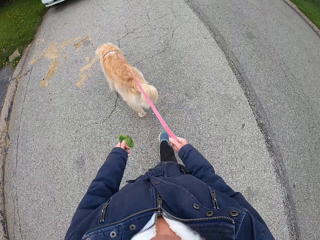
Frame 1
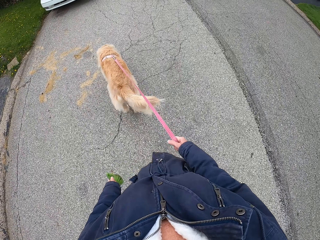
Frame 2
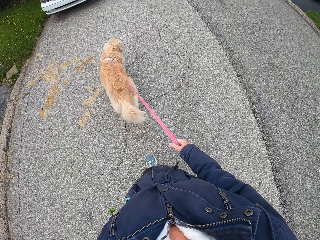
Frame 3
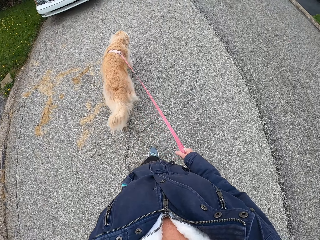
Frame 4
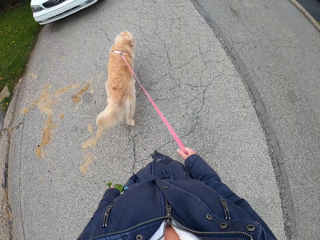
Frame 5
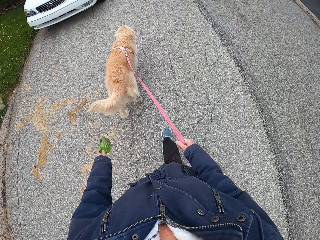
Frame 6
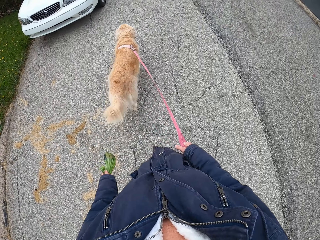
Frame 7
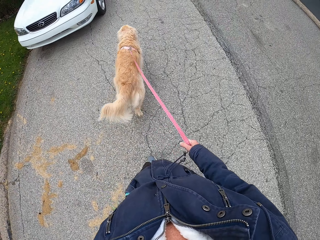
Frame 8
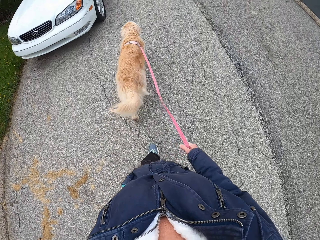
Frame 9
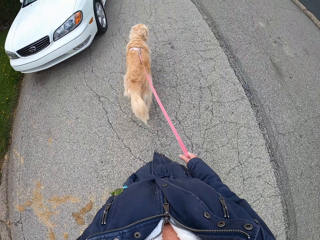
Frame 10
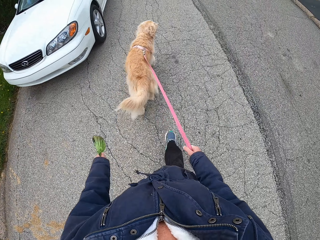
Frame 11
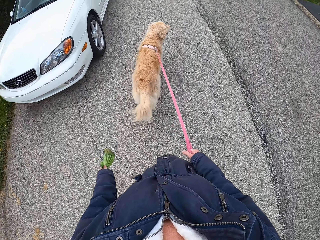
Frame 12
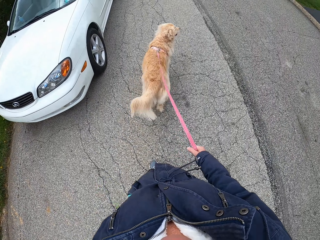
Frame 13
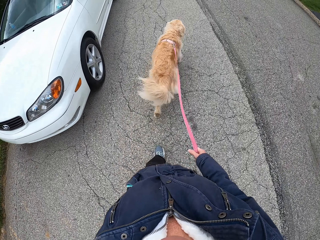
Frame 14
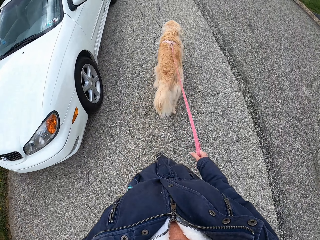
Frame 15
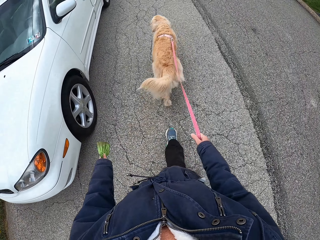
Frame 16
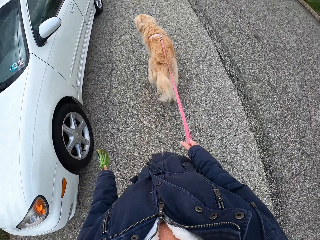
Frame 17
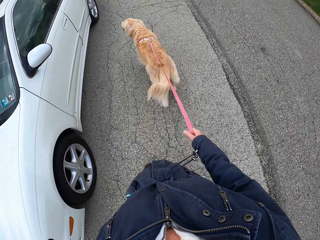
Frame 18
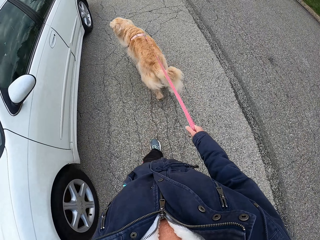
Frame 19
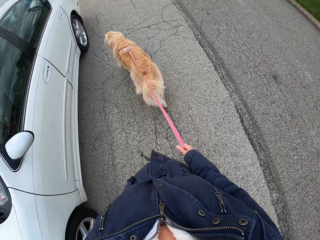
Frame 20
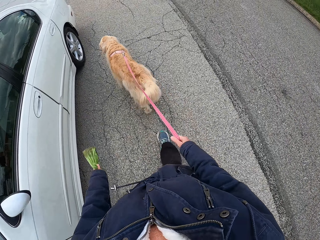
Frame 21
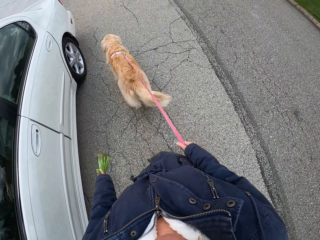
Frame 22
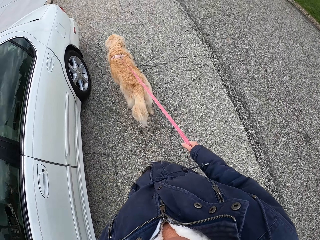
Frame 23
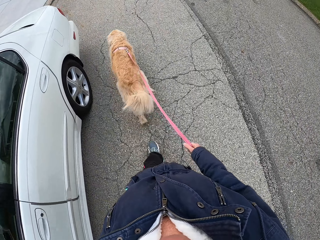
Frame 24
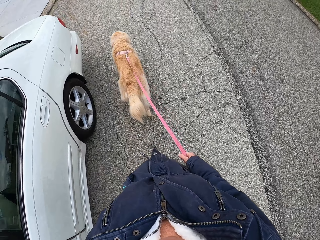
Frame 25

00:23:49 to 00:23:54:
The camera wearer shifts the polythene bag from the right to the left hand.

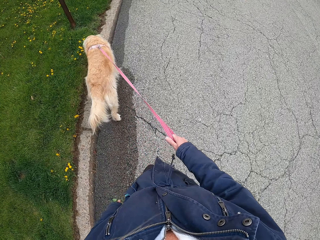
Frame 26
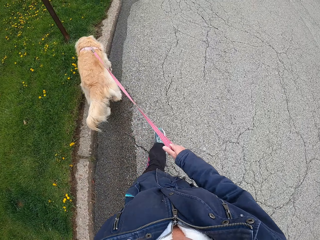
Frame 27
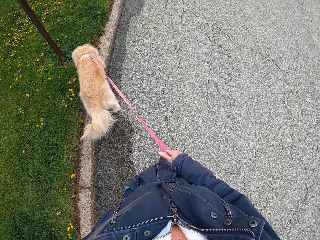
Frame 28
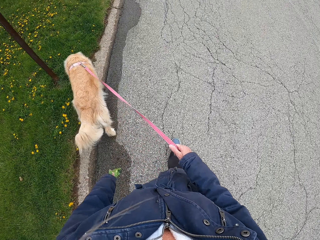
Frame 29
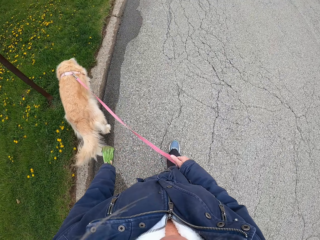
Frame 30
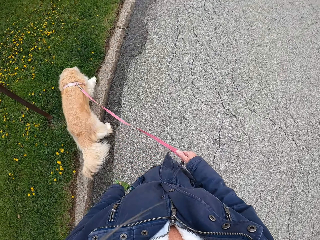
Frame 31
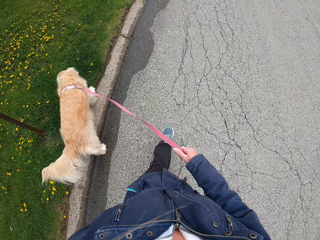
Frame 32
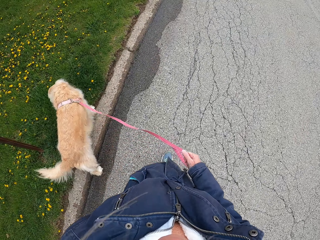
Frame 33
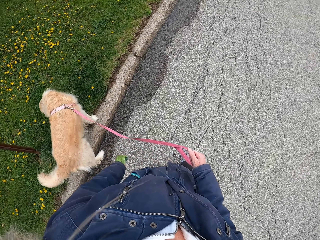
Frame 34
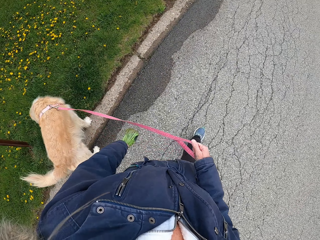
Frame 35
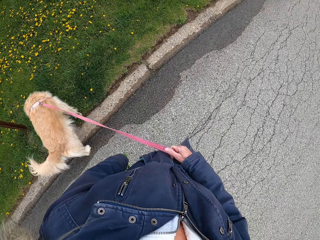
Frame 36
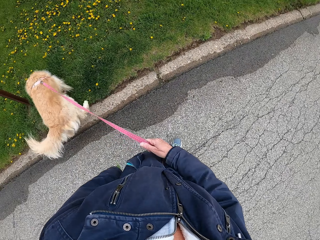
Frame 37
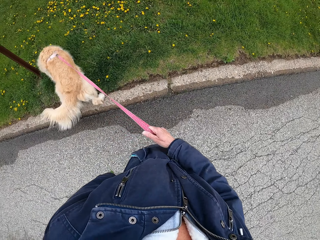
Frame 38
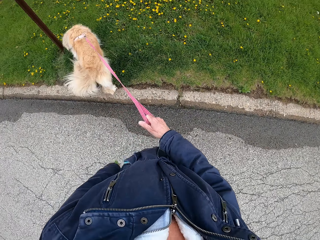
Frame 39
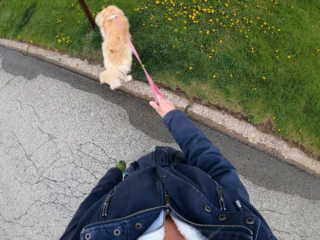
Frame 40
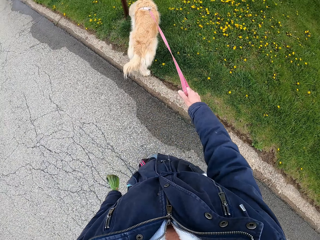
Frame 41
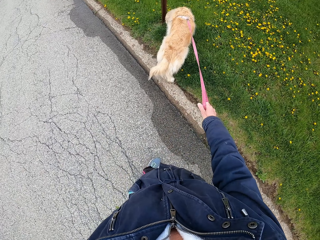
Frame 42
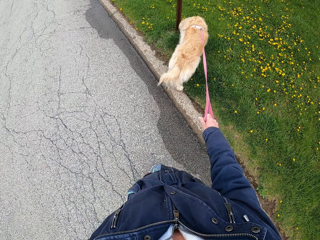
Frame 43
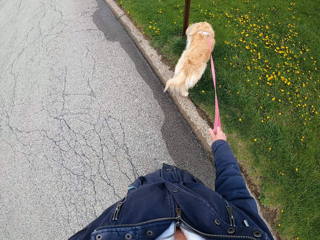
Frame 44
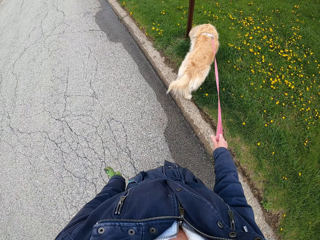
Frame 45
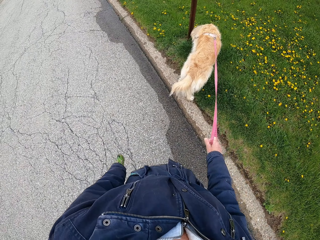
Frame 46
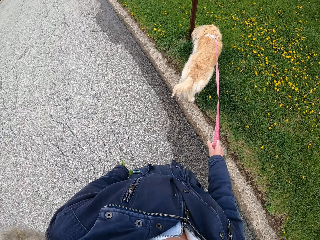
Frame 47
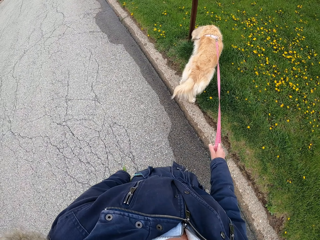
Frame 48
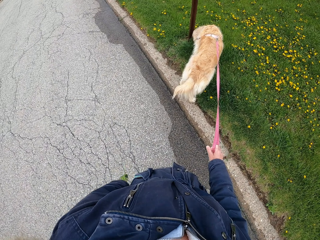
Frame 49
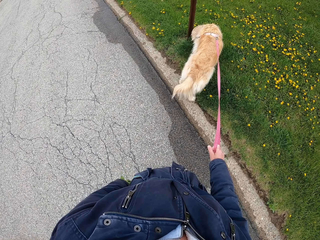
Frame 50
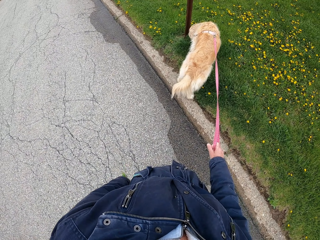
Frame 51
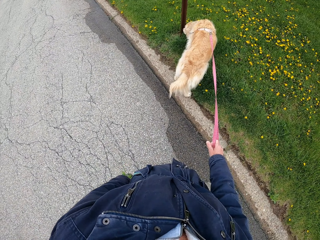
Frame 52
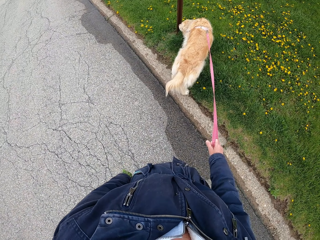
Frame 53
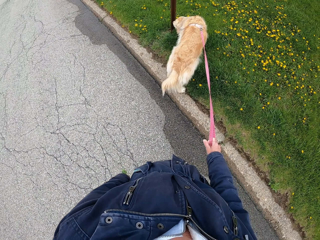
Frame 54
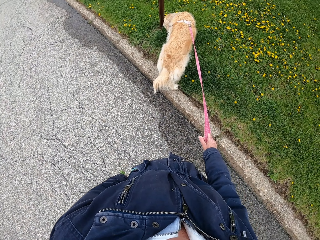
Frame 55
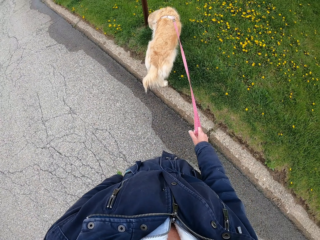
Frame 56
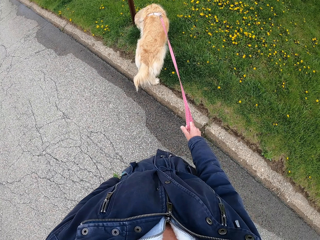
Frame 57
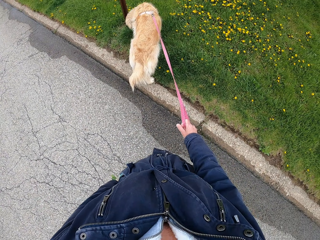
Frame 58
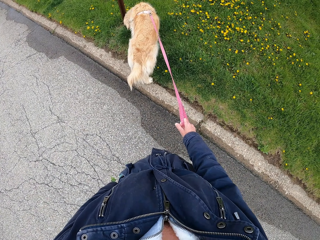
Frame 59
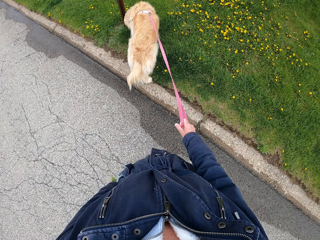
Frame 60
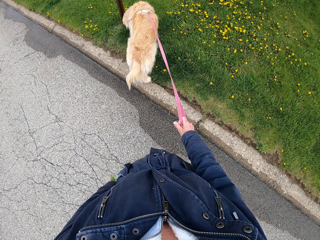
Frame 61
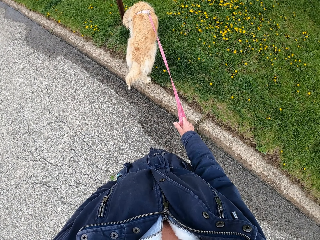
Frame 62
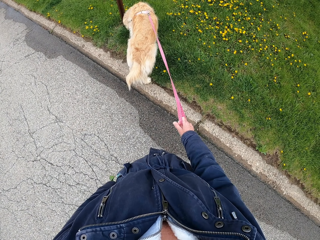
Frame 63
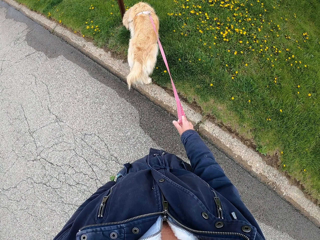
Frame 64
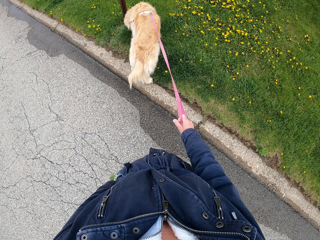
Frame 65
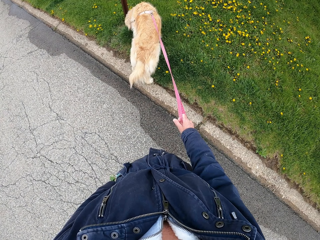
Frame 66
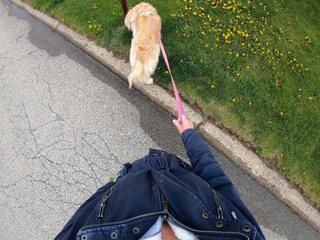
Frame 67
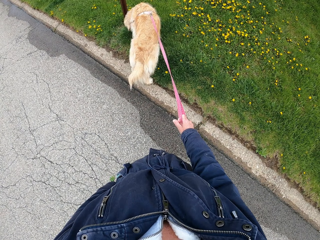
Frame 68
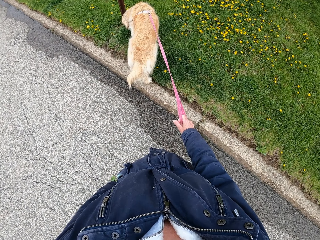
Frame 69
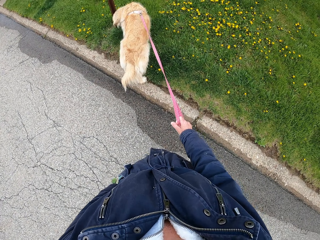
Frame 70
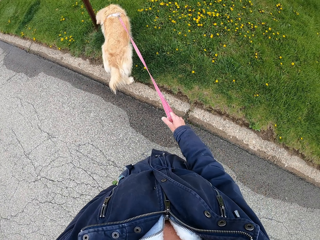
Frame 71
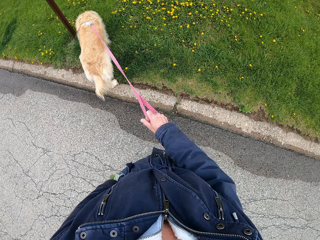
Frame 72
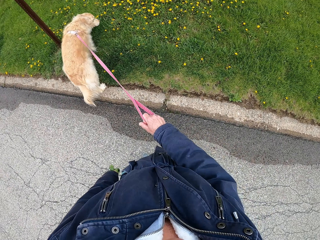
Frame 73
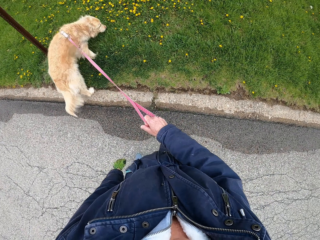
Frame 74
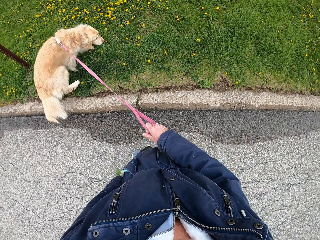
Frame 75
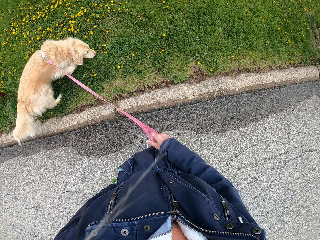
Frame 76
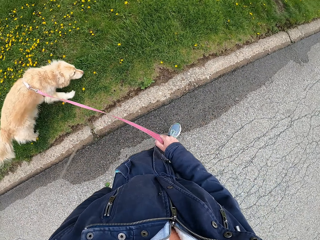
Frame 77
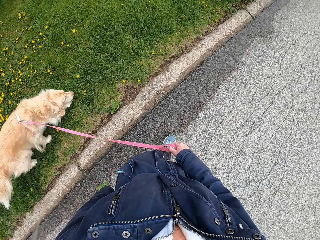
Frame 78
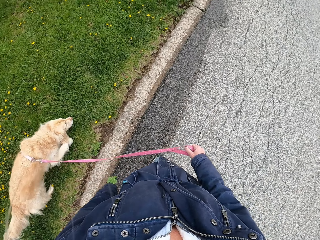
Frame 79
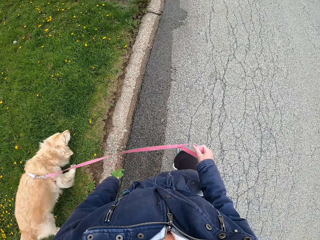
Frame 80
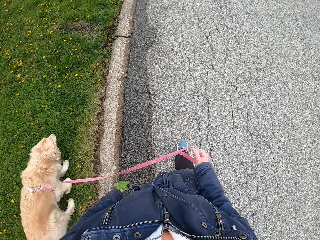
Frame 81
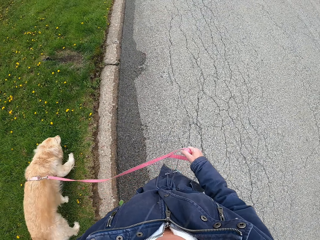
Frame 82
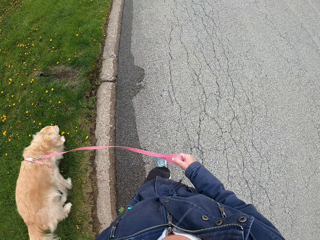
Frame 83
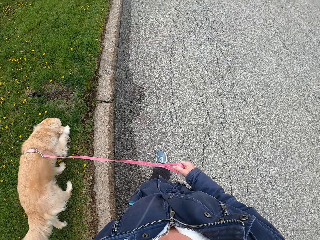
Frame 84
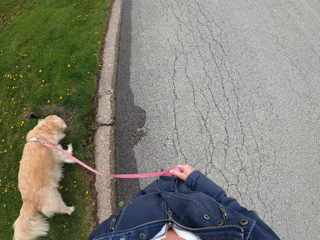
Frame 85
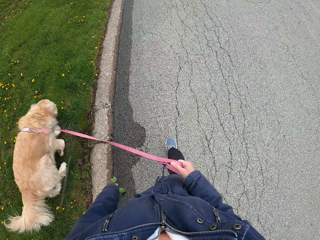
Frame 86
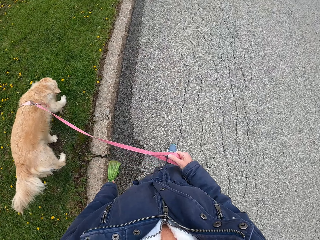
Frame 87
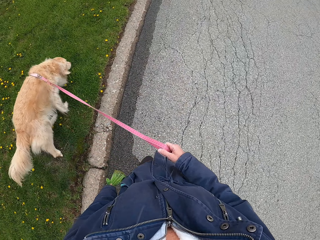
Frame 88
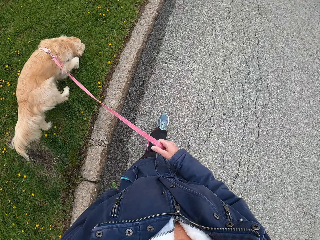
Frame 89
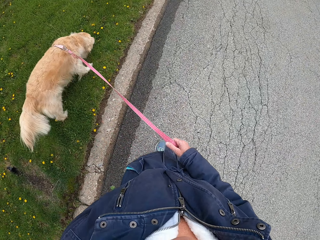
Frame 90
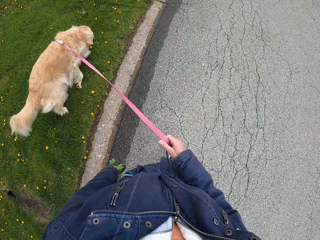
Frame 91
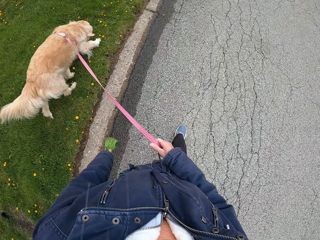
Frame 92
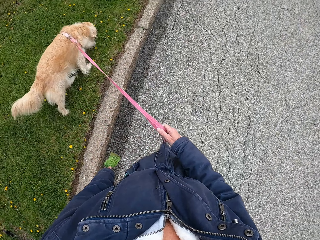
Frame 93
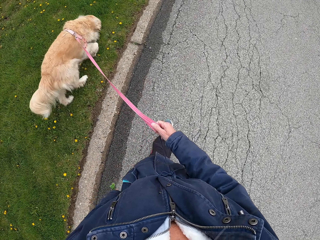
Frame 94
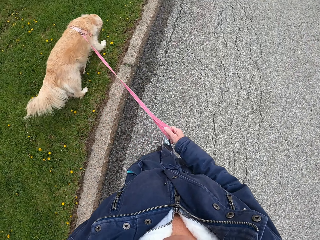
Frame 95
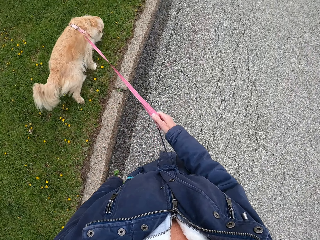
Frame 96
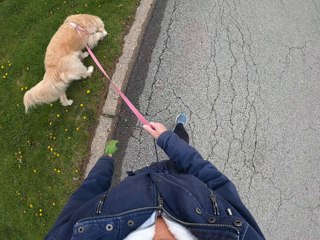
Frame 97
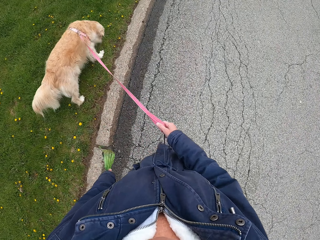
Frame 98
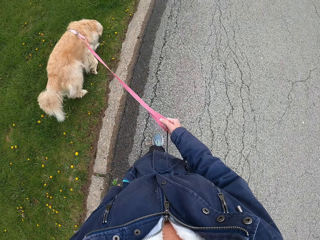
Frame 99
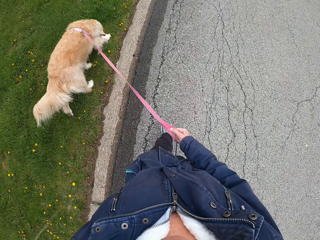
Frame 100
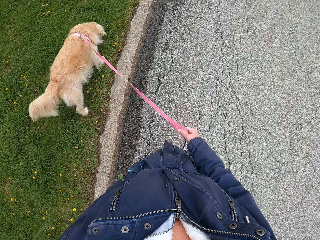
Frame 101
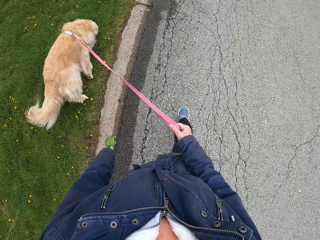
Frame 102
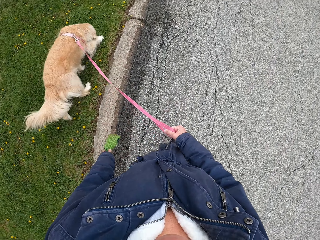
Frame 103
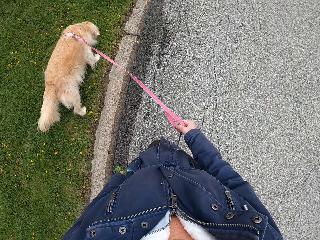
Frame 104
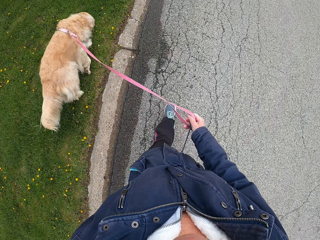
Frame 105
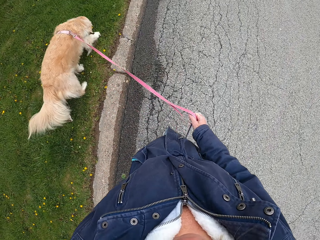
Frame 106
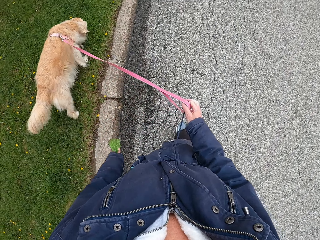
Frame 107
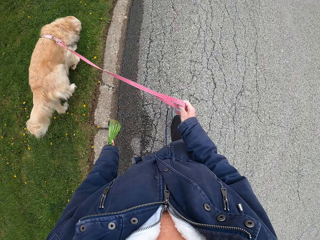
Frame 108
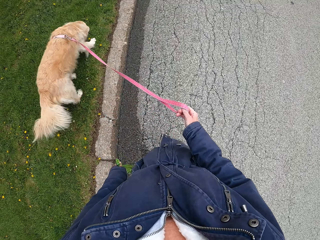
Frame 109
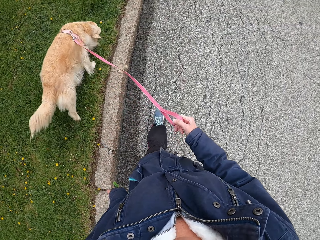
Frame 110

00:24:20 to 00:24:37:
The camera wearer stops as the dog sniffs. They walk around. They walk the dog outside.
